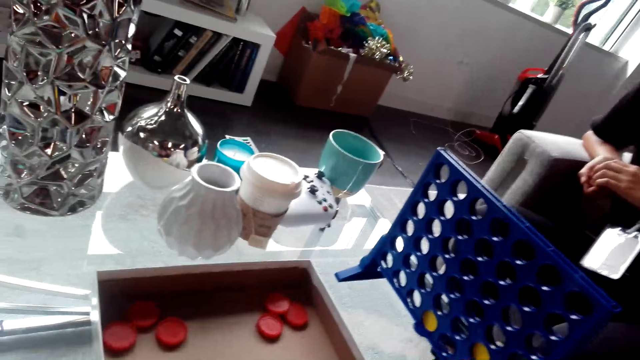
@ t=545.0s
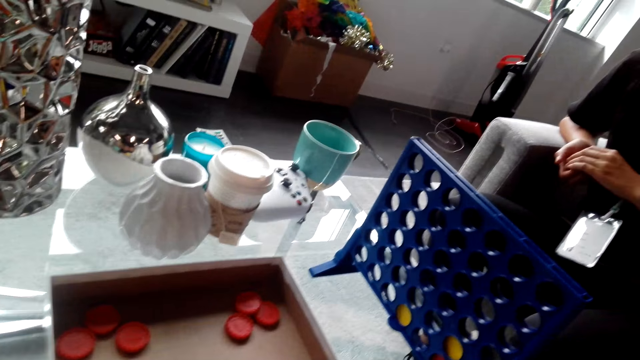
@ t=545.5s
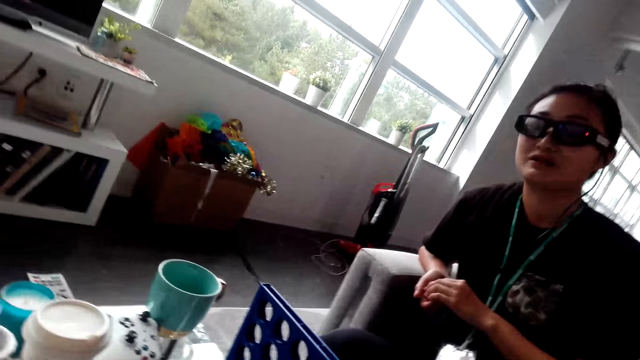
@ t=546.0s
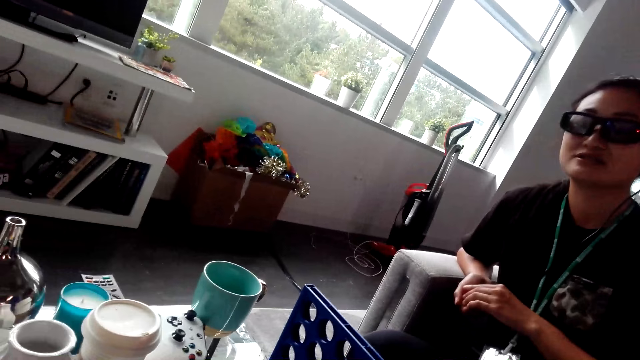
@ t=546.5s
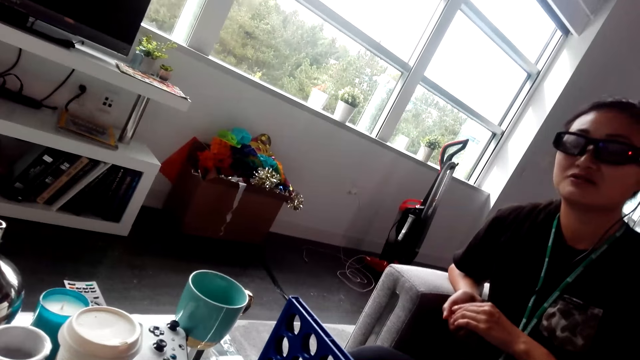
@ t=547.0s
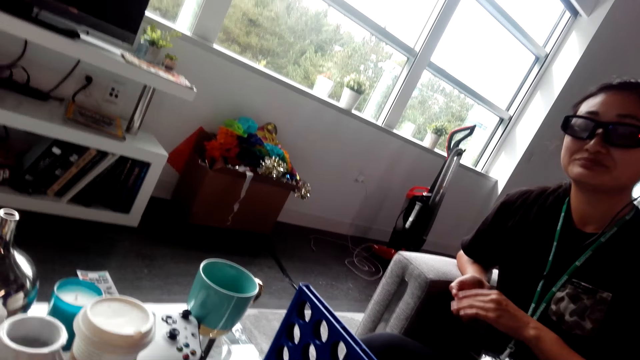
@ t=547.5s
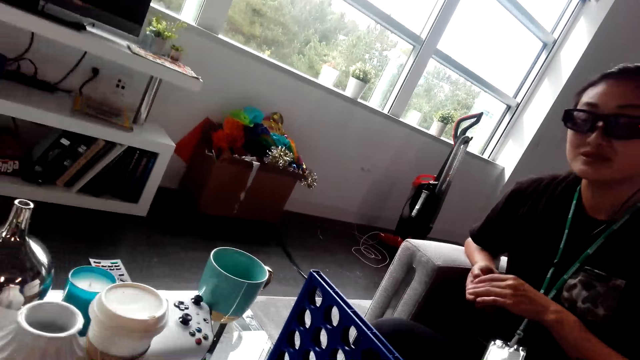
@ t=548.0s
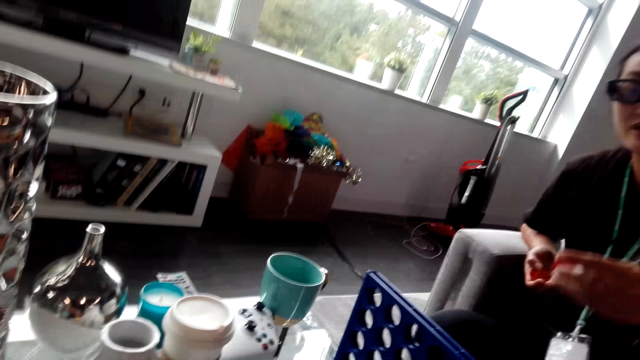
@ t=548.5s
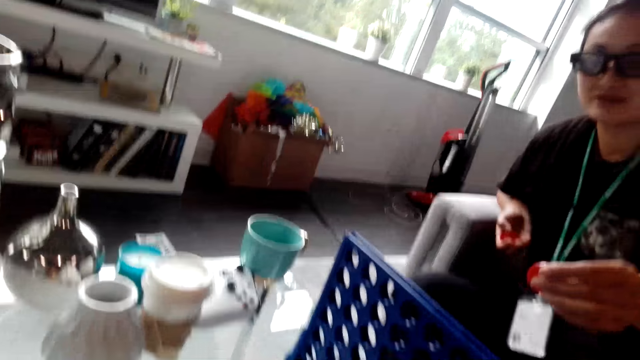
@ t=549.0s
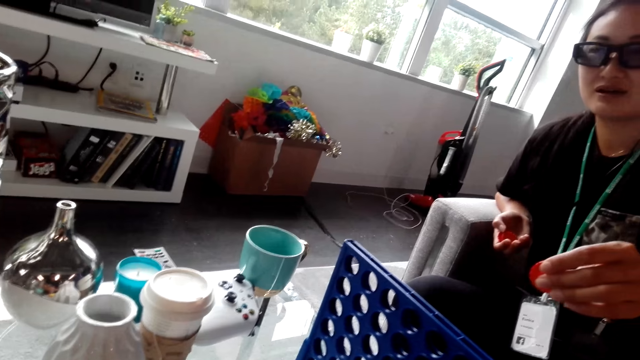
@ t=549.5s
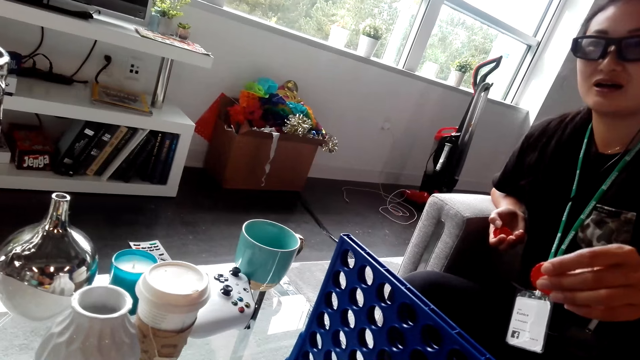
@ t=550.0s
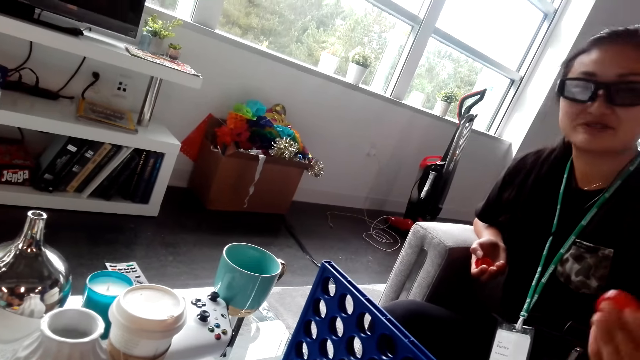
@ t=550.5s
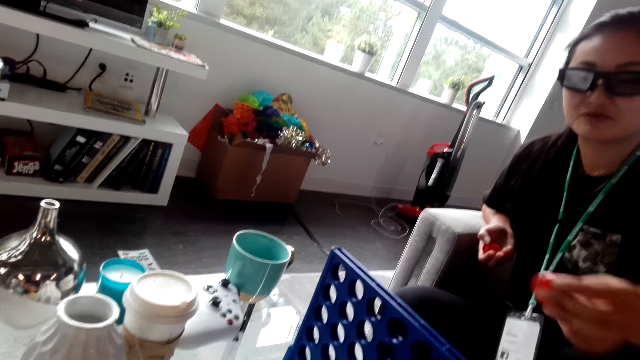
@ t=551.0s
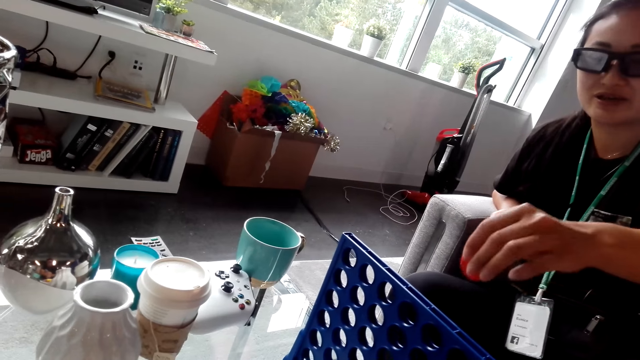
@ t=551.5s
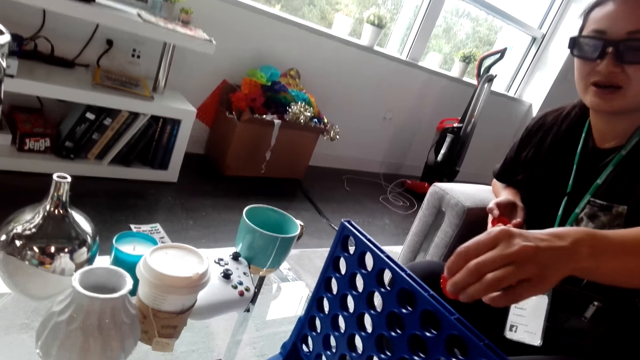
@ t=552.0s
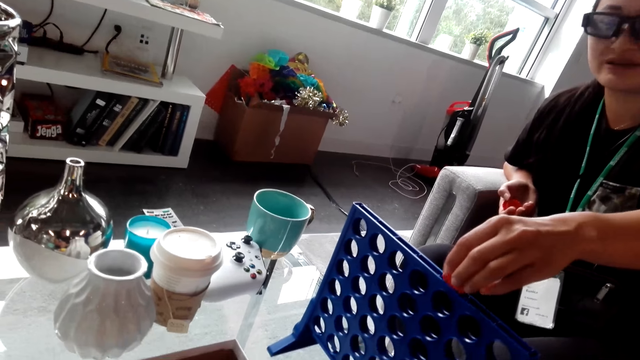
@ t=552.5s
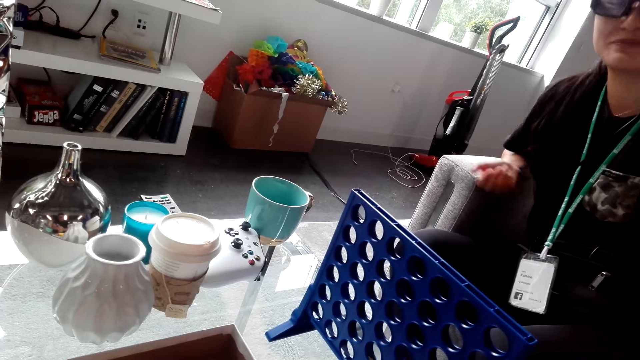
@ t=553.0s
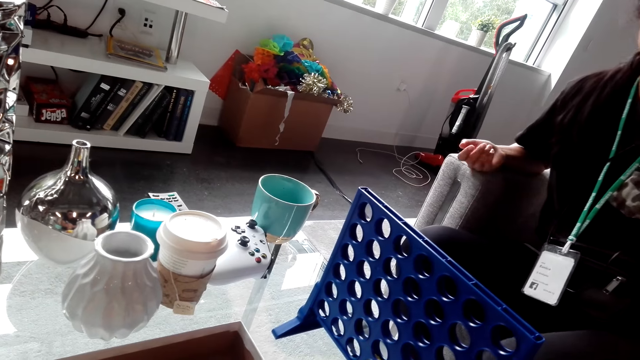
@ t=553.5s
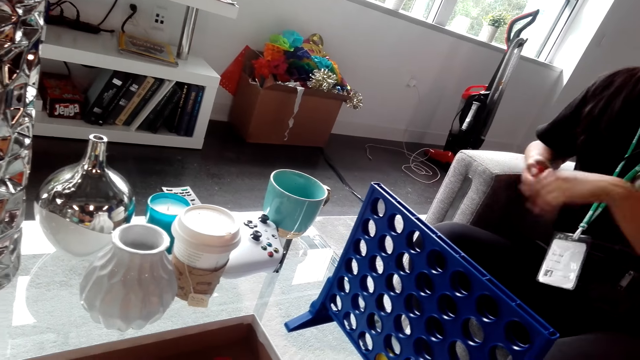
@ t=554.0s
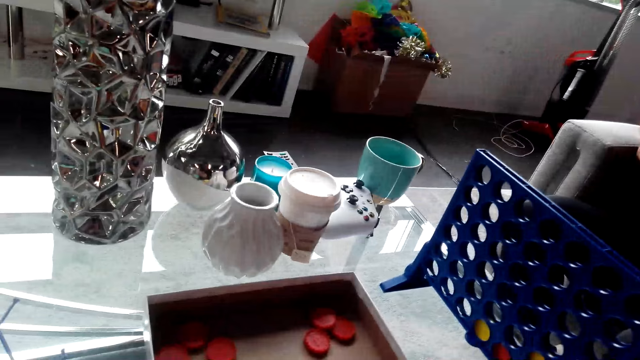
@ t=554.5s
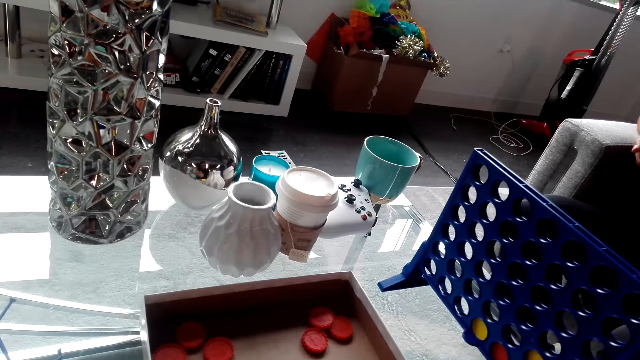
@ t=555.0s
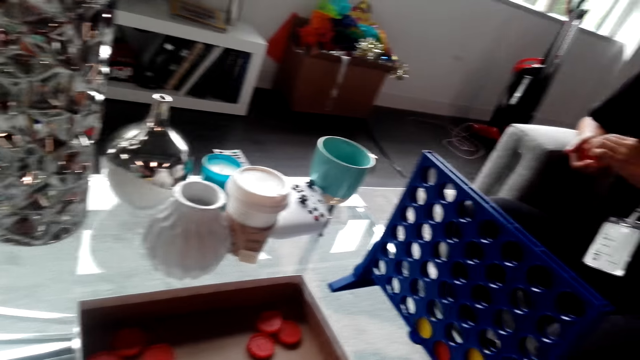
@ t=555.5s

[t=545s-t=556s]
The camera wearer inserts a bottle top in the rack. They interact with a lady. The lady talks to the camera wearer. The lady plays the bottle top game. The lady drops a bottle top in the rack. The camera wearer interacts with the lady.

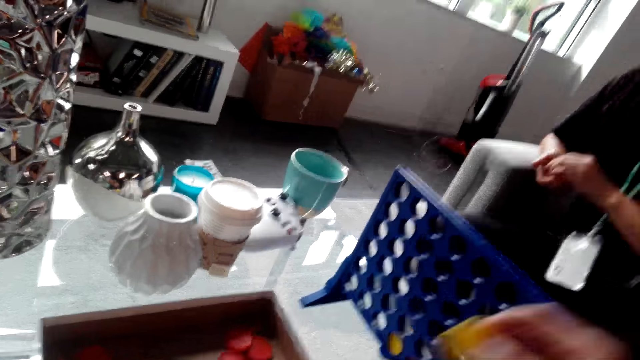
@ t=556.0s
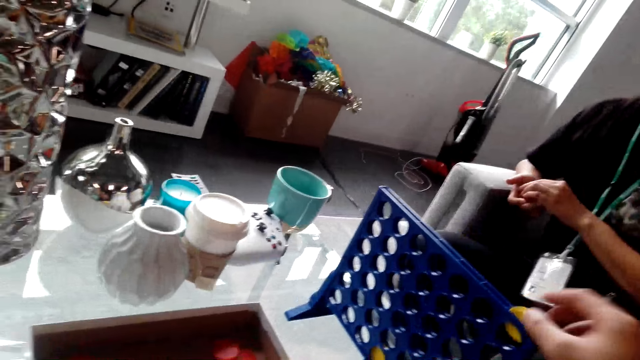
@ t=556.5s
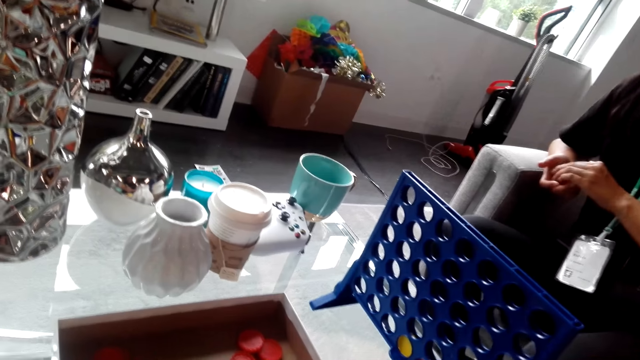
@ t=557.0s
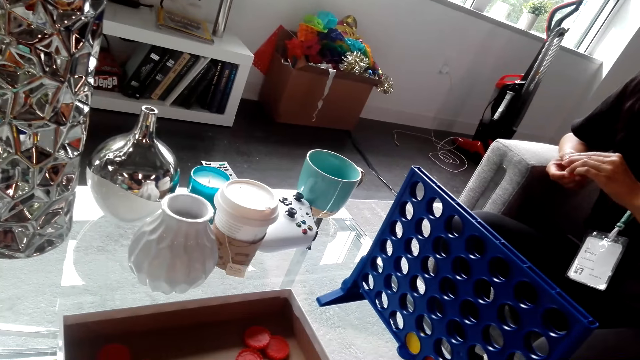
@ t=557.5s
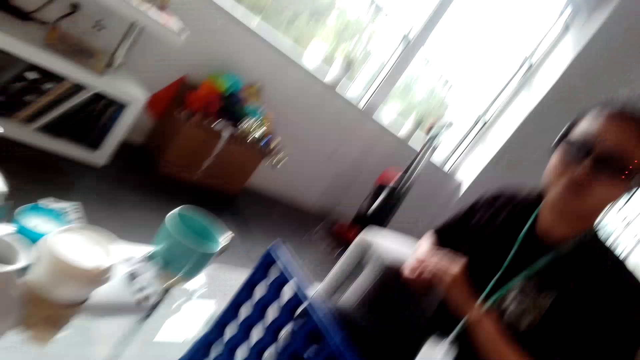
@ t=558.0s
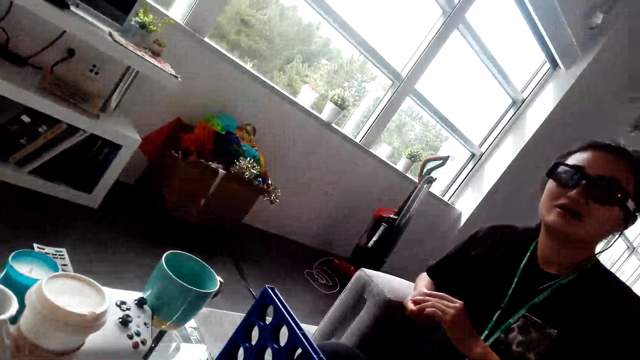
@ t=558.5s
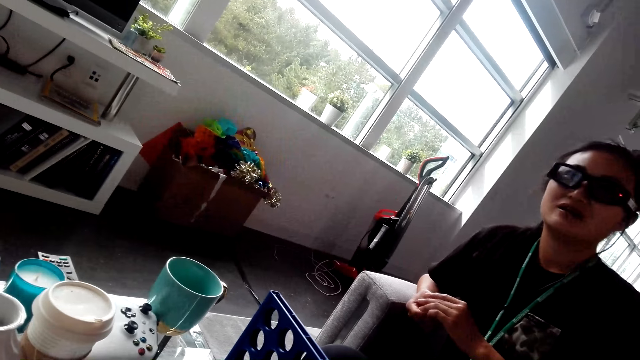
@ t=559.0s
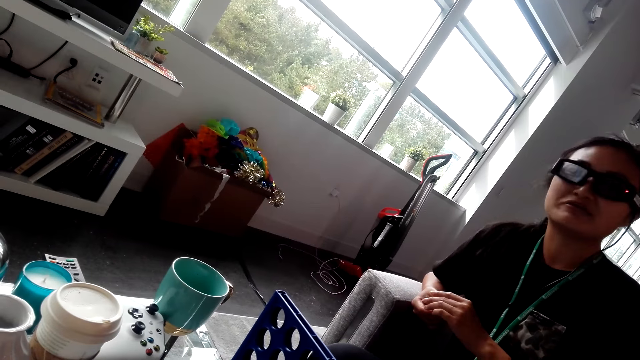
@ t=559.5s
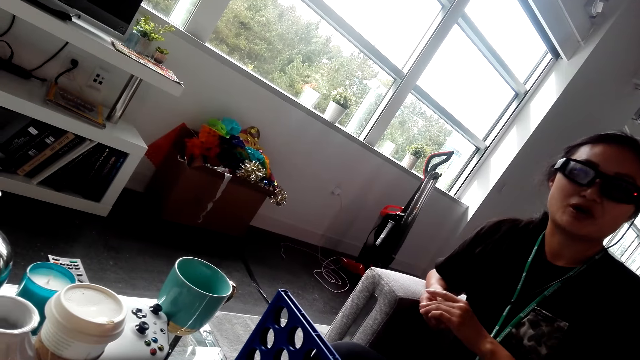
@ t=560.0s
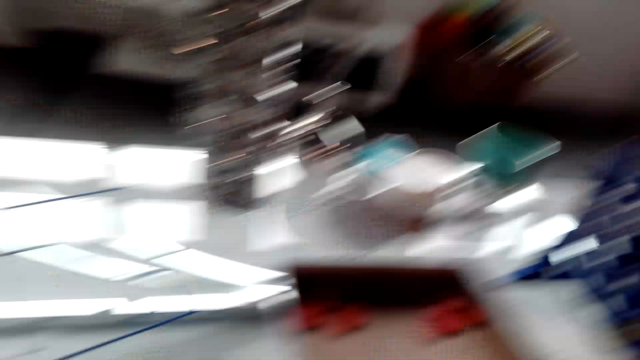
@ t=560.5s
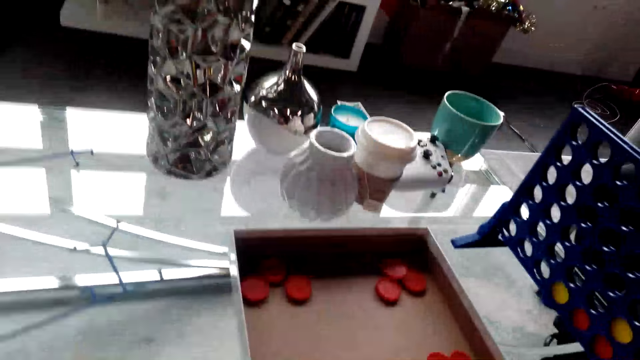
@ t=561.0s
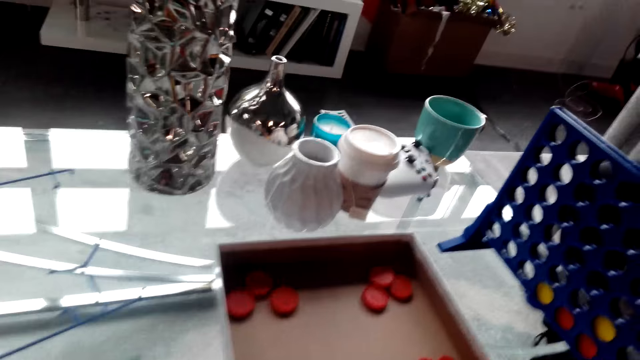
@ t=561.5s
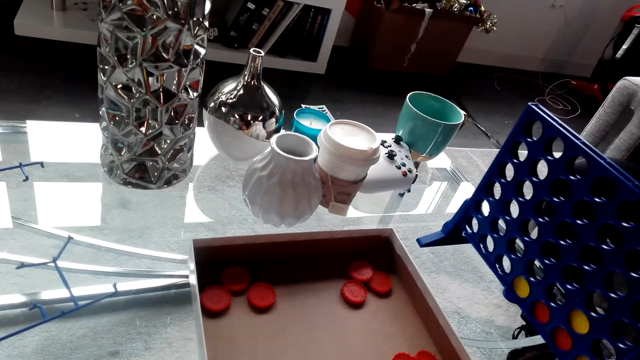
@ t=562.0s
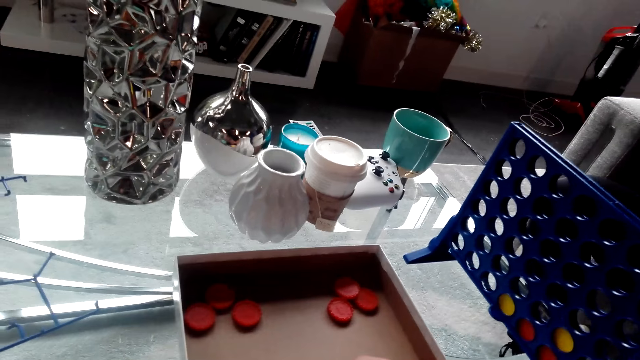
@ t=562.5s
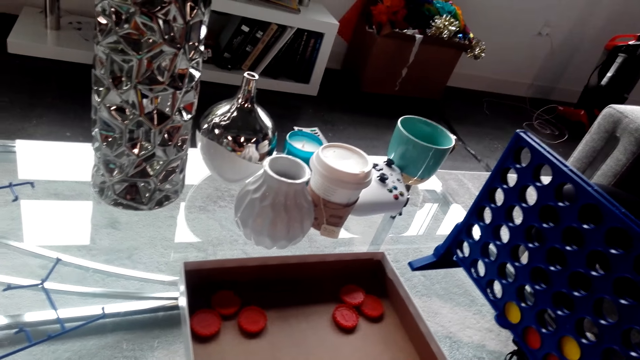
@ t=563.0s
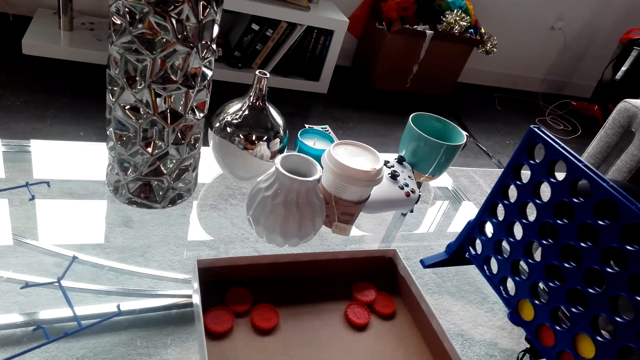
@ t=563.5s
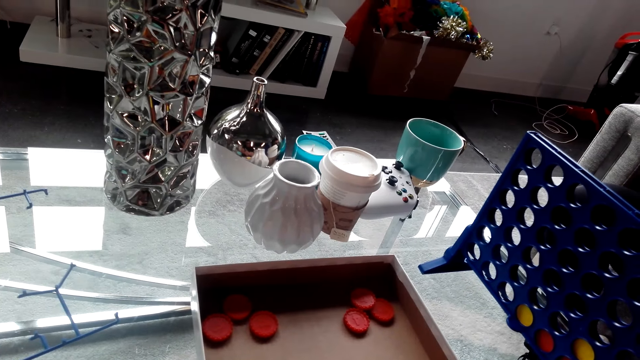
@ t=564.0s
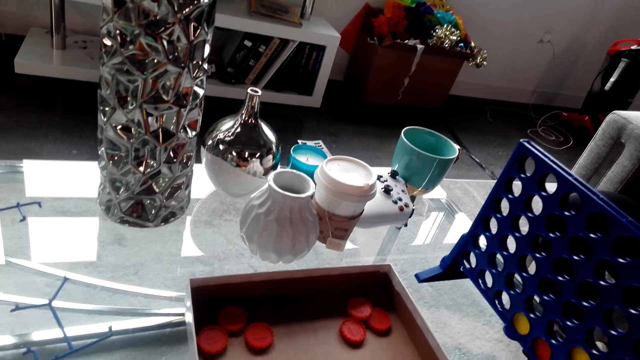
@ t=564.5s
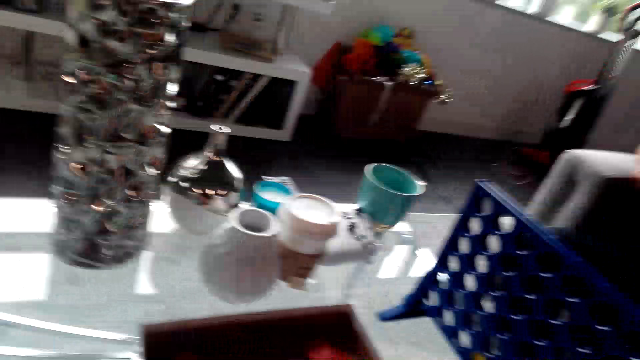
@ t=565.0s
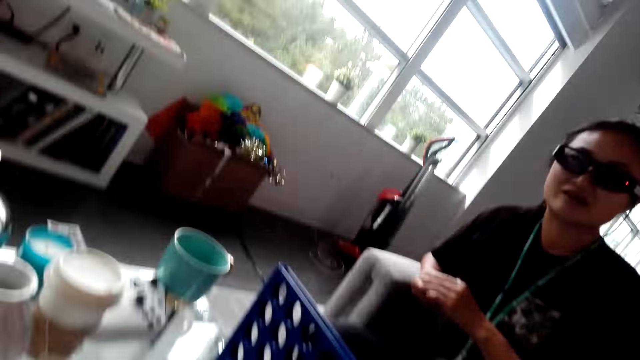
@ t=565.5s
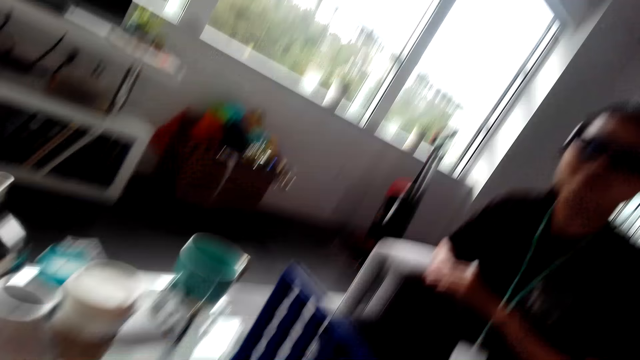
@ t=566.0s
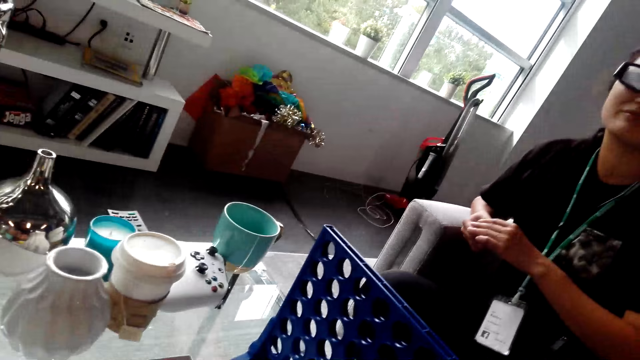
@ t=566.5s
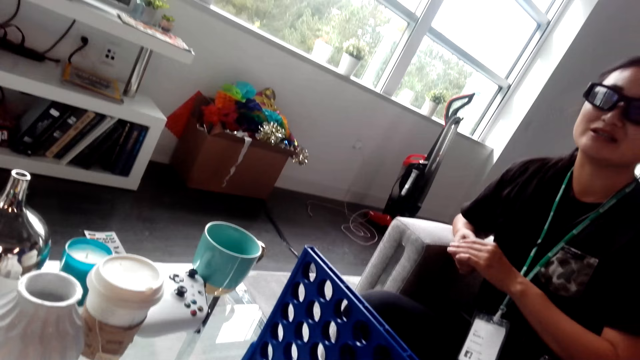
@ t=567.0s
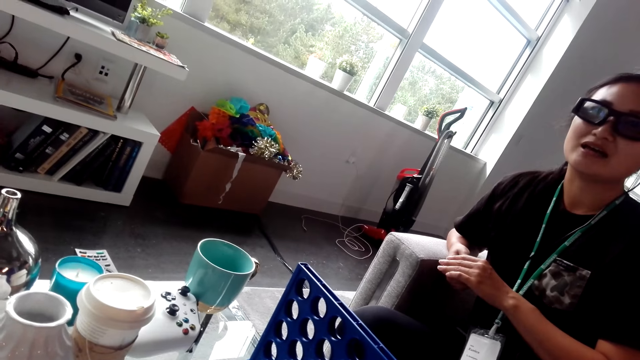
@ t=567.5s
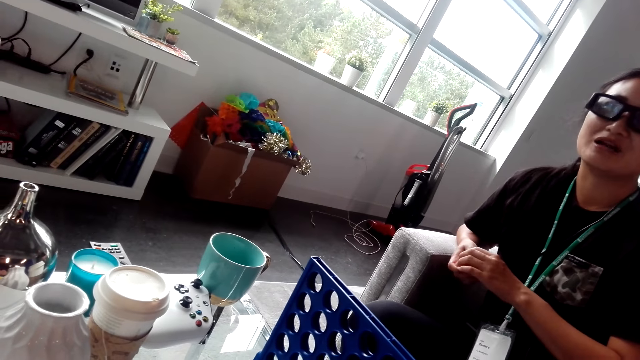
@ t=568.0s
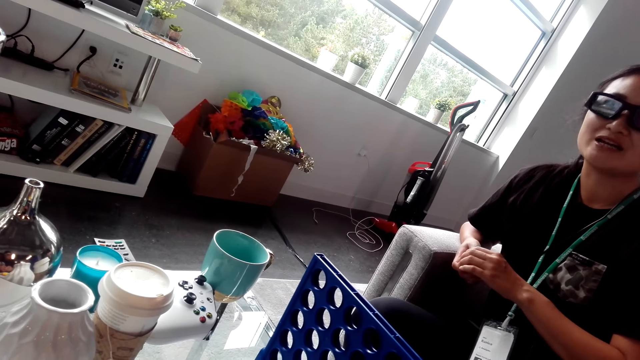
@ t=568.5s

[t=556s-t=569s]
The camera wearer plays the bottle top game. They drop a bottle top. They interact with a lady. They look at the lady.
